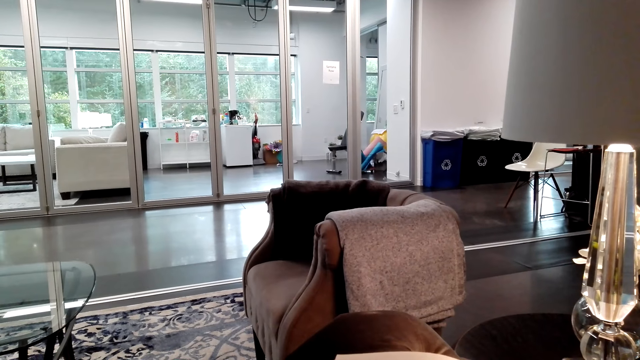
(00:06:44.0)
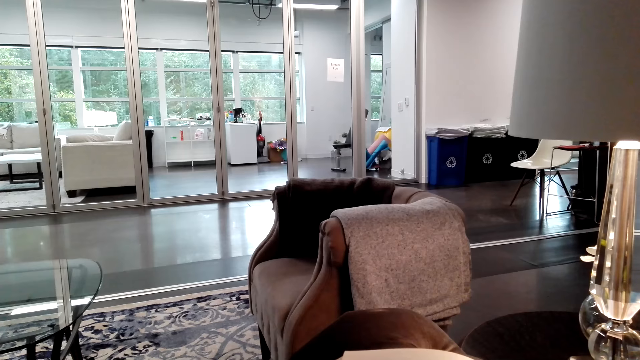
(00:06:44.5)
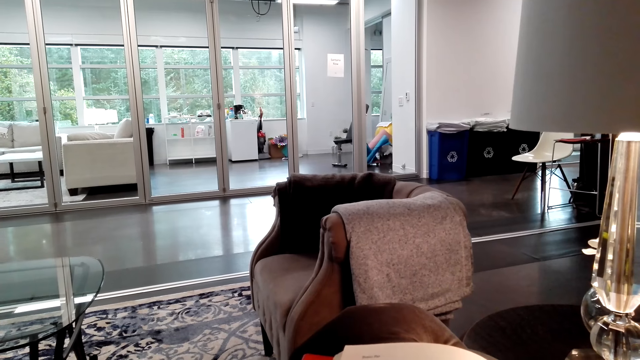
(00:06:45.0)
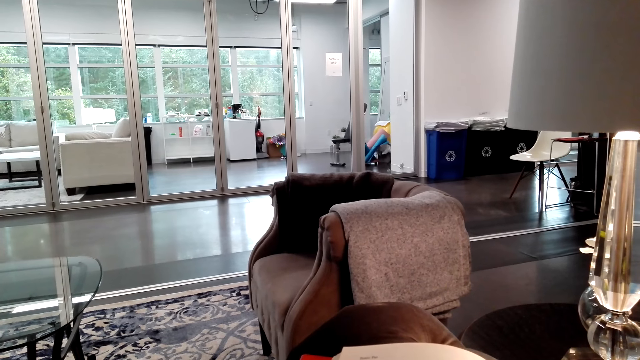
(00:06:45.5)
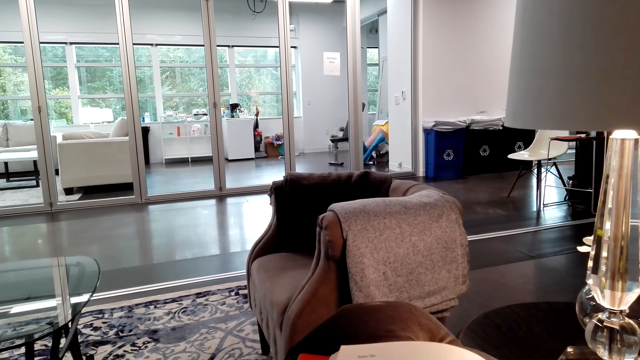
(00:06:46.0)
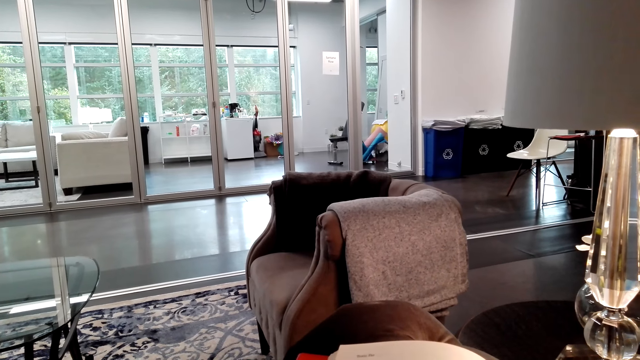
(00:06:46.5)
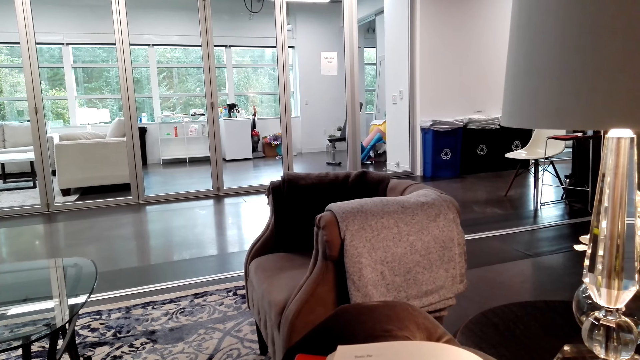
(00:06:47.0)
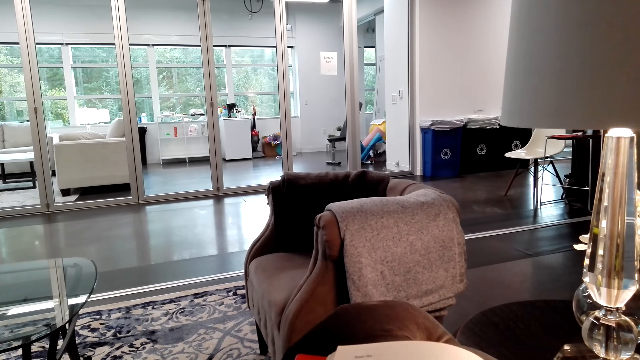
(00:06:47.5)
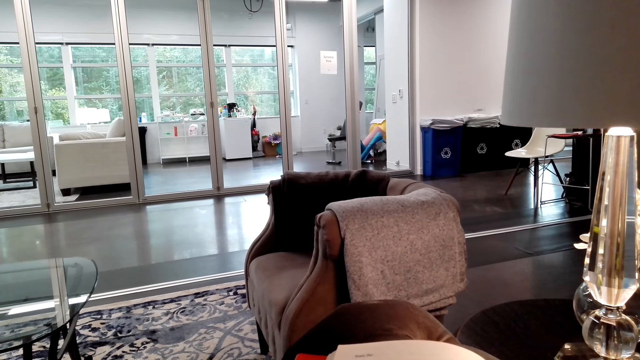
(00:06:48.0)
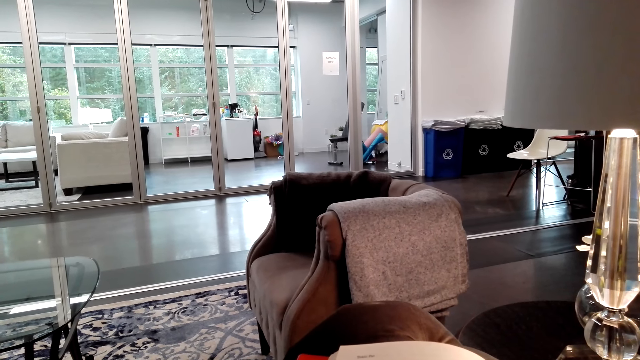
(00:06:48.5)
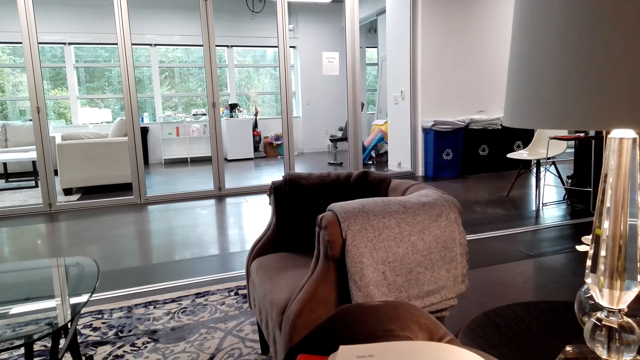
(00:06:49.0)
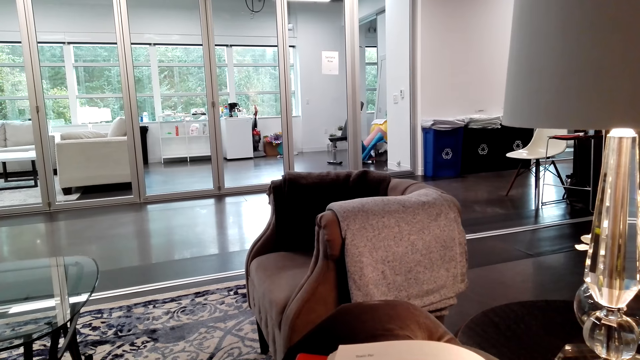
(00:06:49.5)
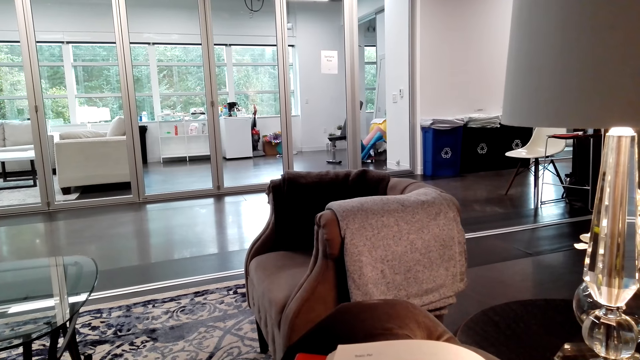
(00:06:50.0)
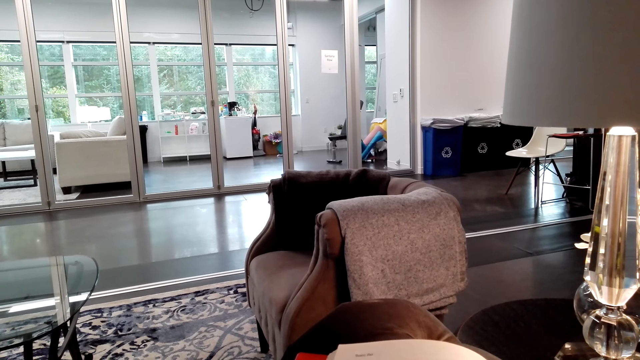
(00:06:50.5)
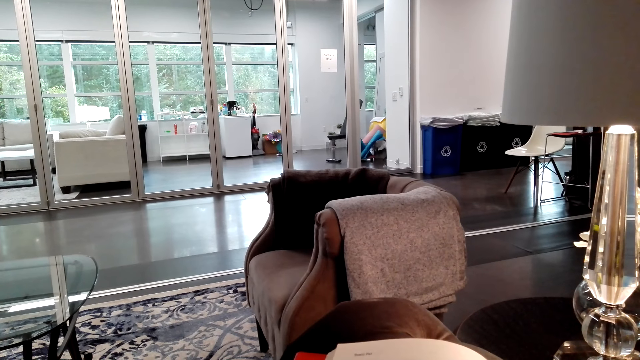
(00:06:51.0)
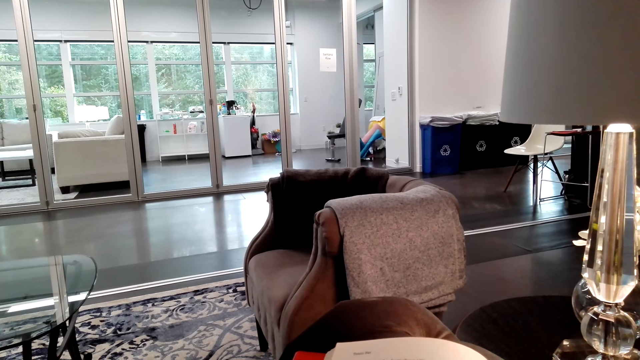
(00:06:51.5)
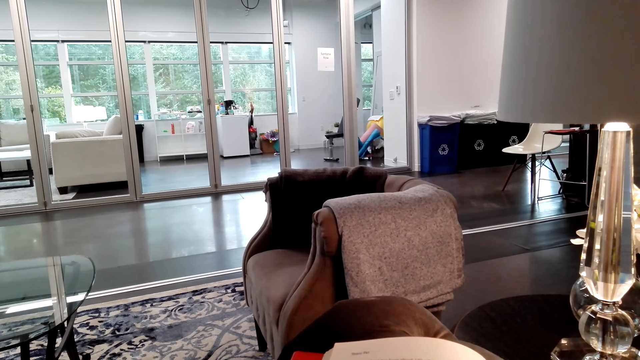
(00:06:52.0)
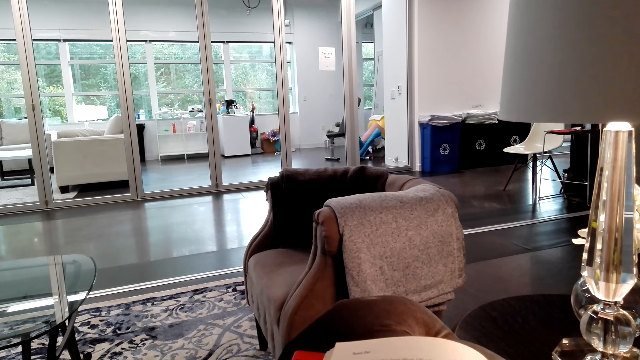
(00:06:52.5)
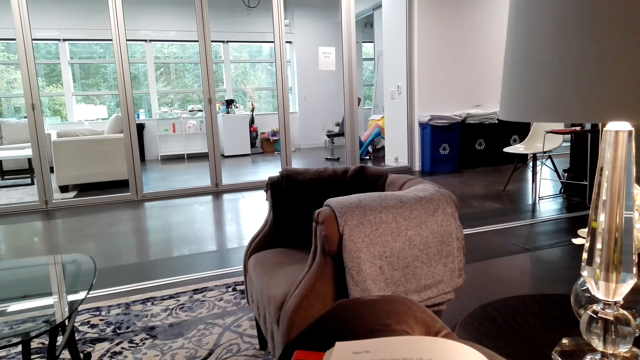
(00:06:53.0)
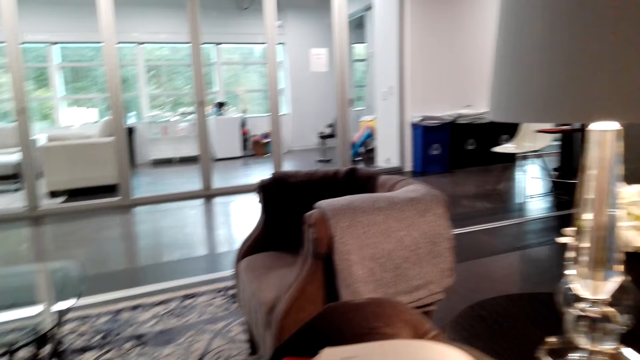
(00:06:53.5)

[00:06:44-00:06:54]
The camera wearer reads the book.

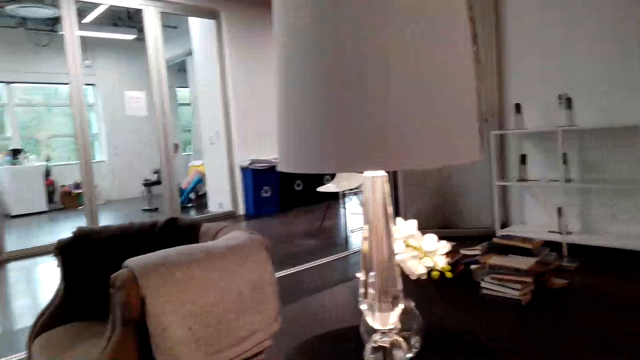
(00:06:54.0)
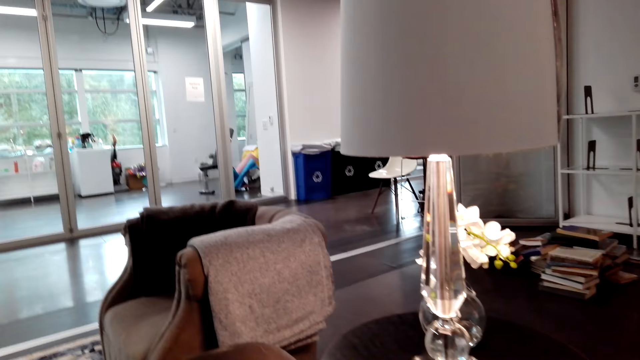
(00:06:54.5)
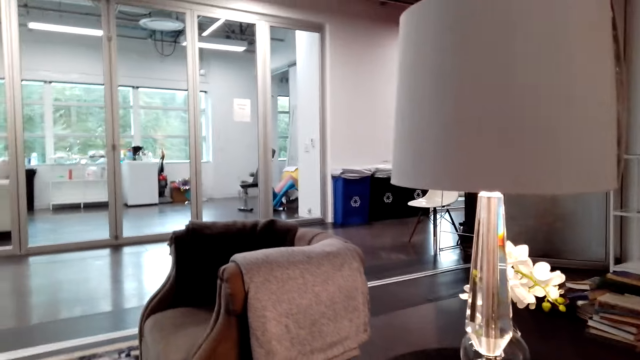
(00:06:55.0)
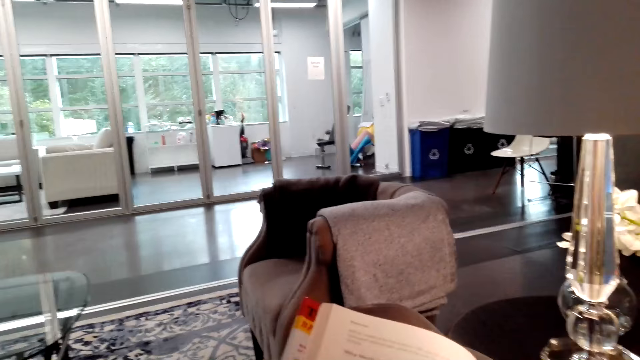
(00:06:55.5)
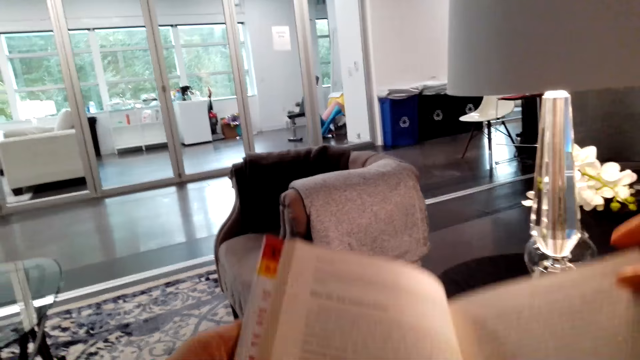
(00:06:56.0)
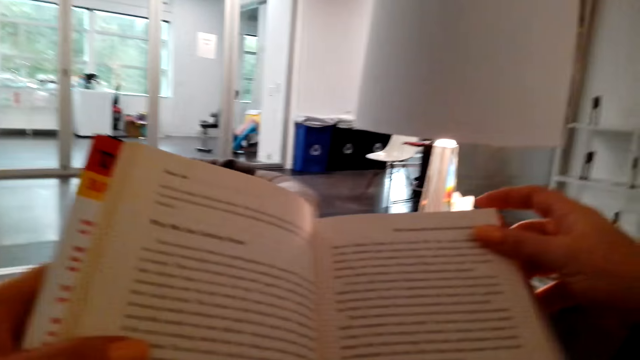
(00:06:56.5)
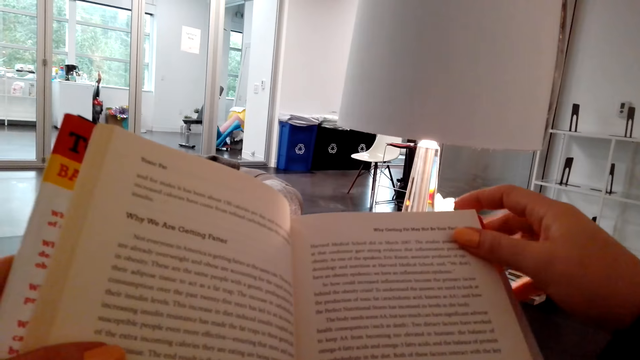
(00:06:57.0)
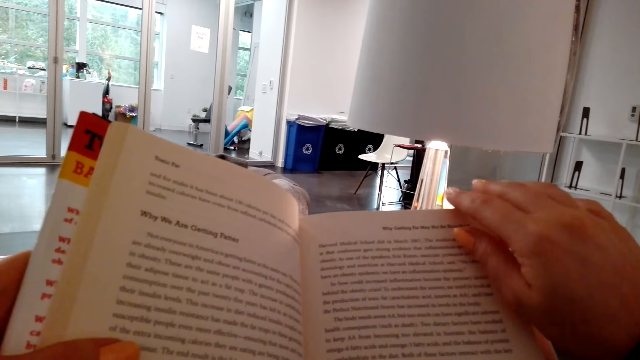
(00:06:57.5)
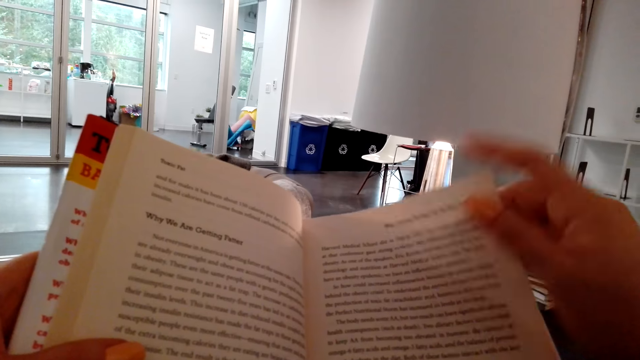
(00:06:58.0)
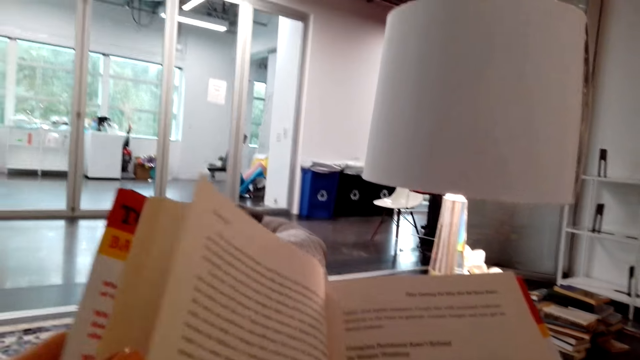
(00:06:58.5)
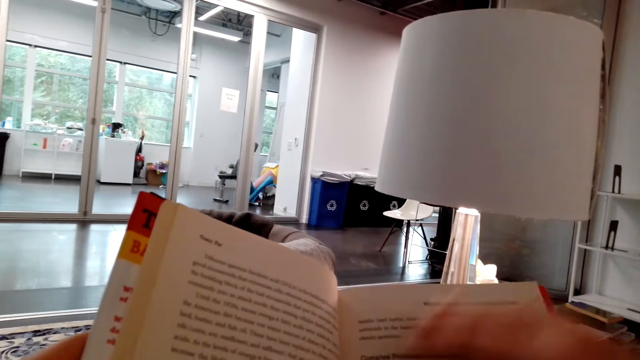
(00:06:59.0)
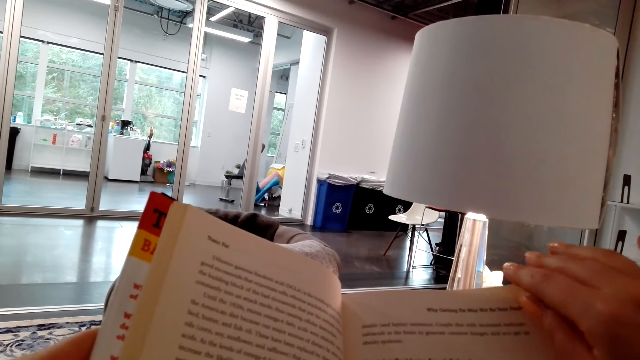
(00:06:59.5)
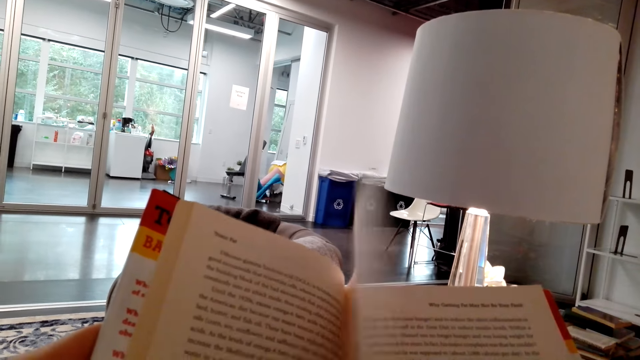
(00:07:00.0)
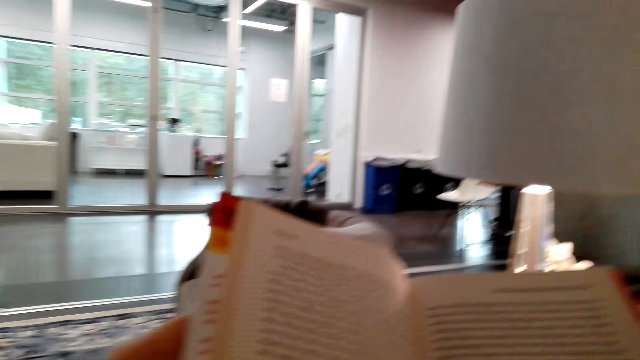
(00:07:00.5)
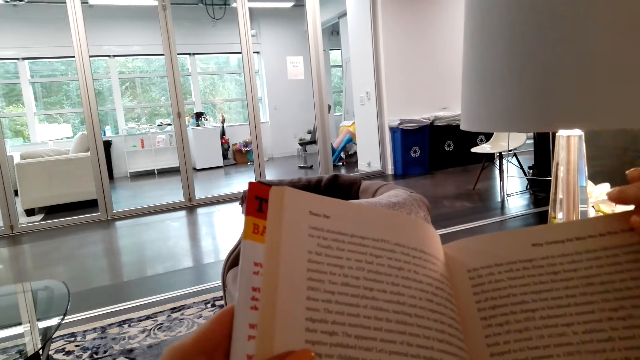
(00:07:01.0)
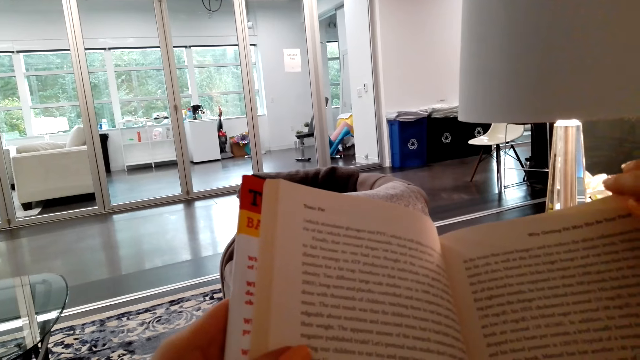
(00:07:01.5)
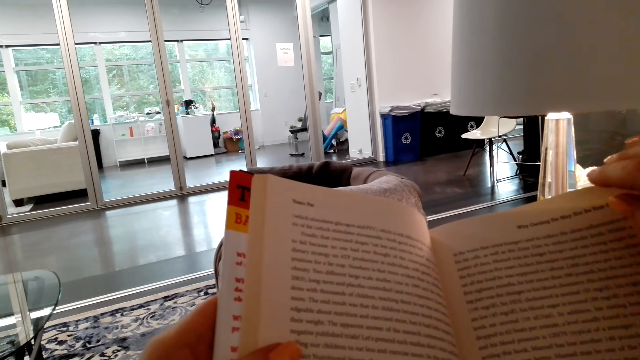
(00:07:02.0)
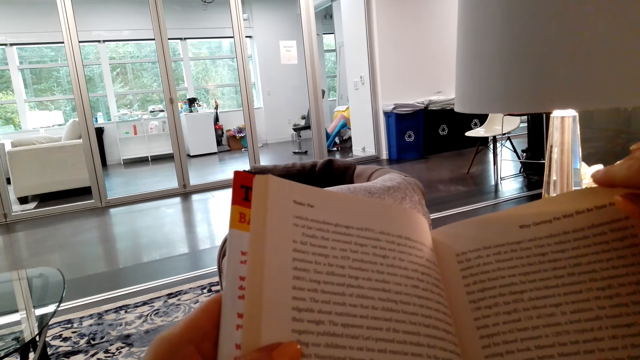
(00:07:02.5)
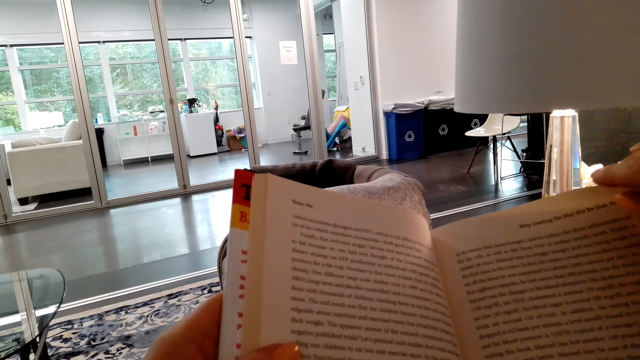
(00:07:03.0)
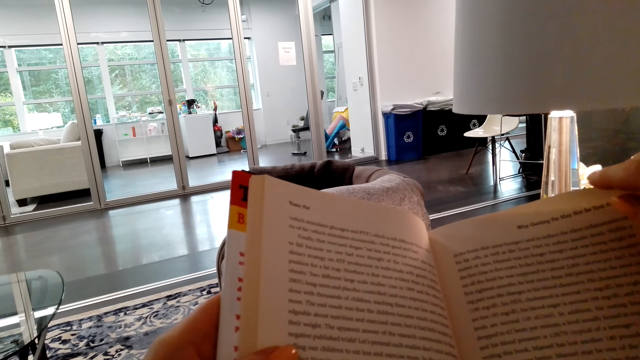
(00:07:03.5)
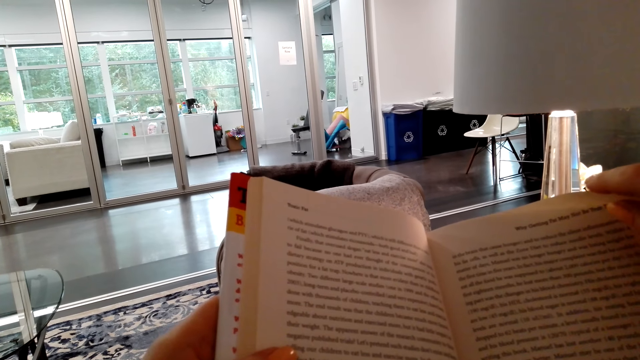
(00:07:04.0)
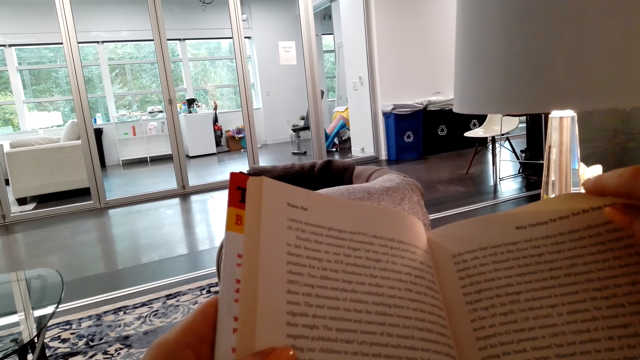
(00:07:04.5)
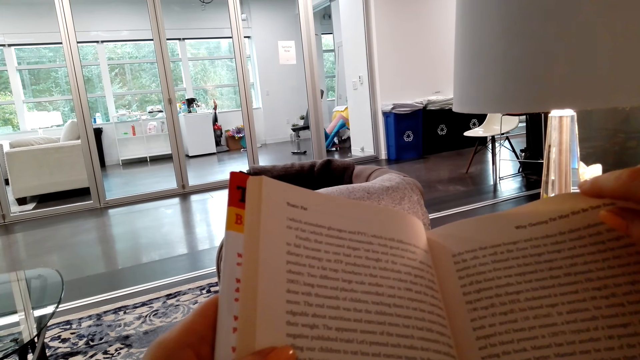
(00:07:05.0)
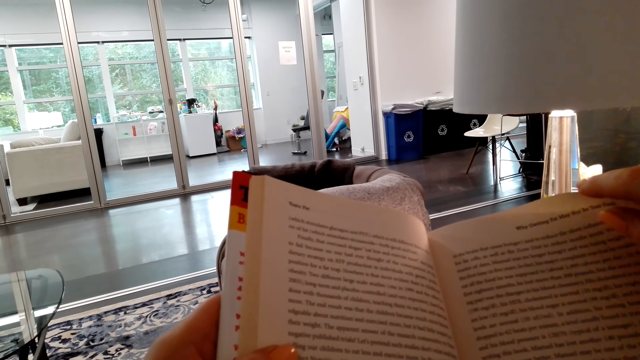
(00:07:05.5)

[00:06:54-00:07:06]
The camera wearer raises the book. She opens the story book with her right hand. She turns the book page. She reads the story book. She opens the story book with her right hand. She reads the story book.
